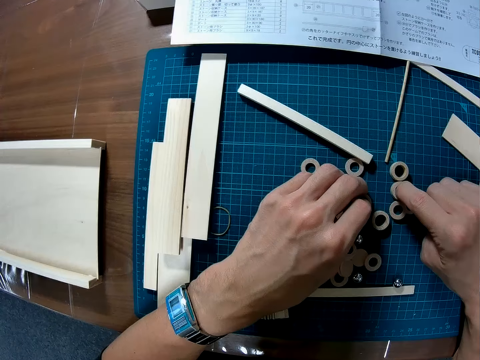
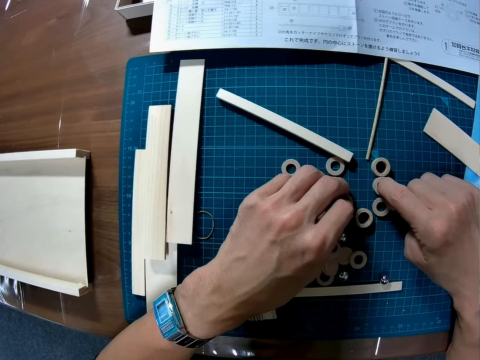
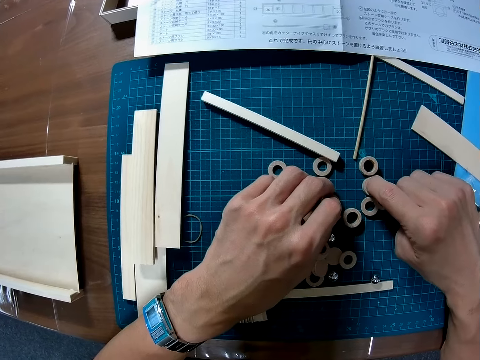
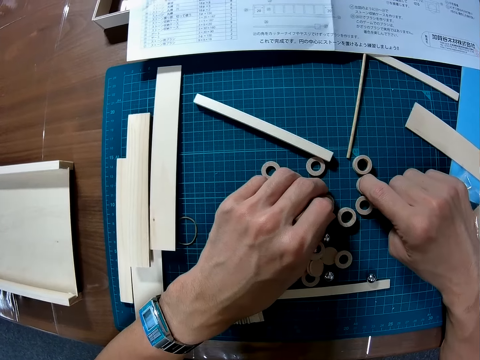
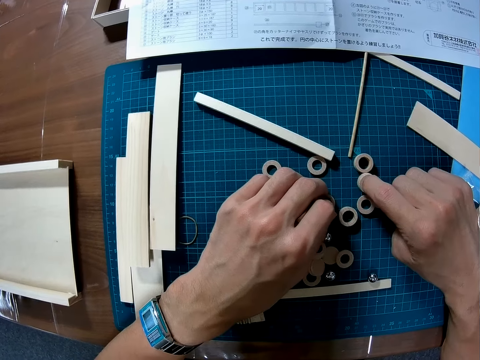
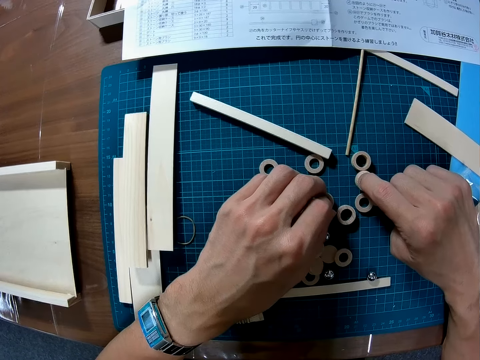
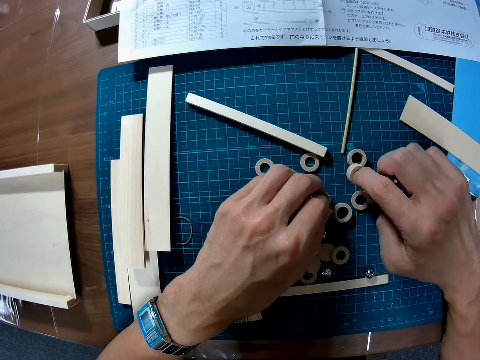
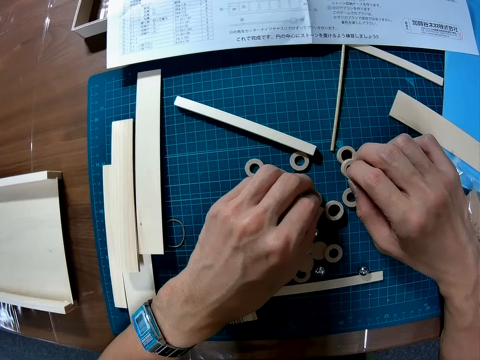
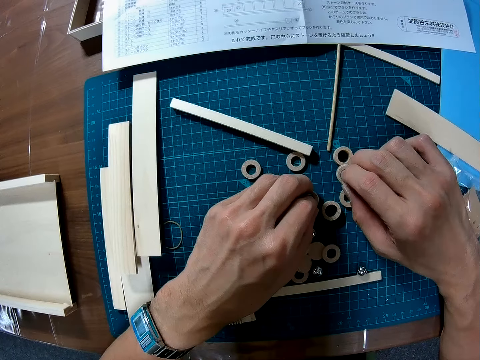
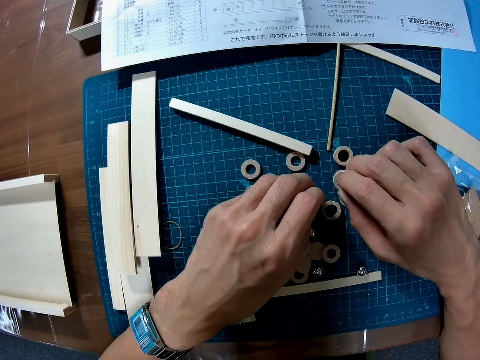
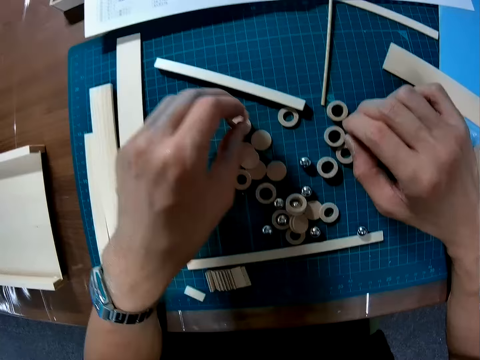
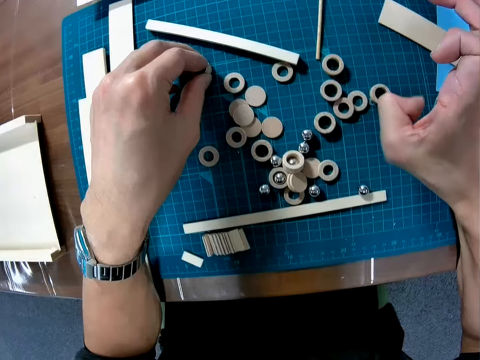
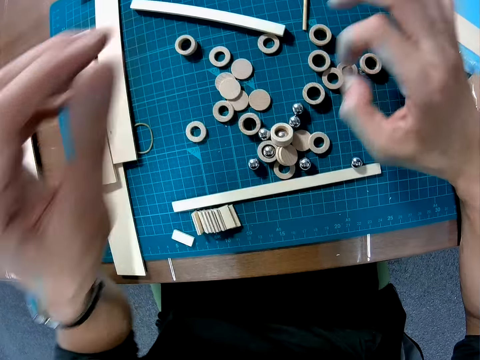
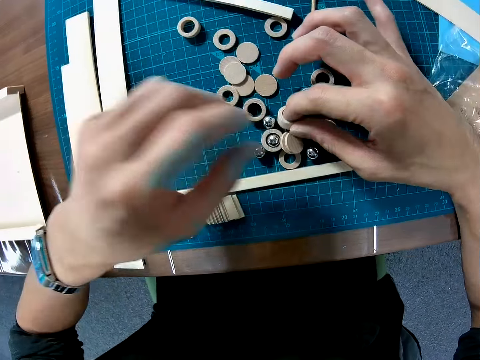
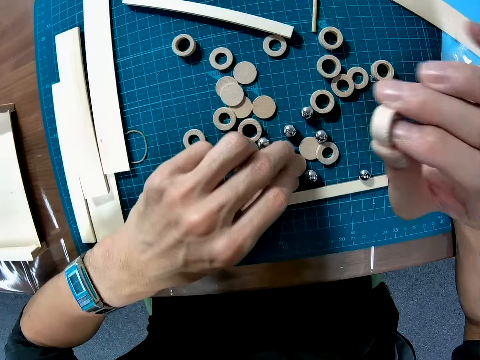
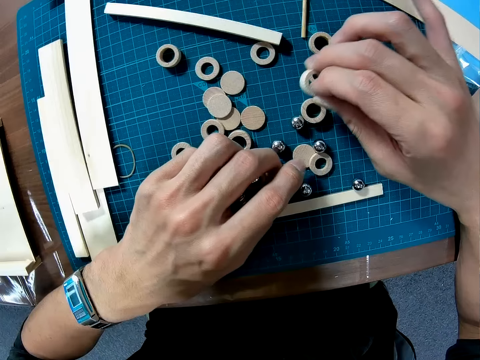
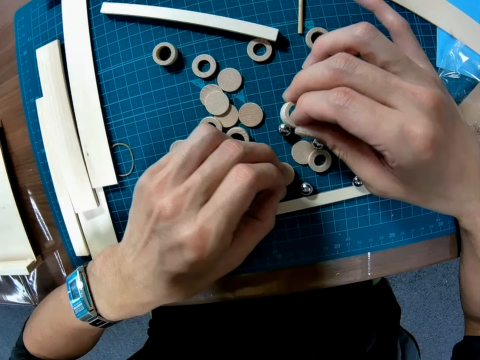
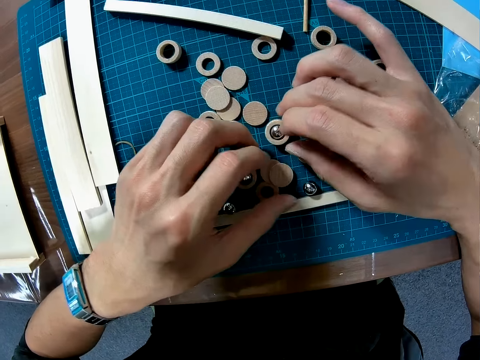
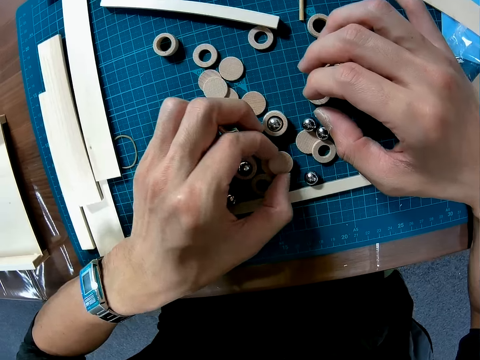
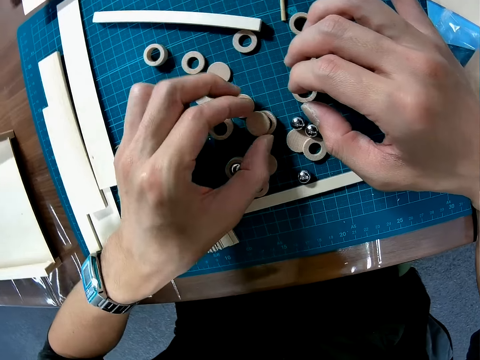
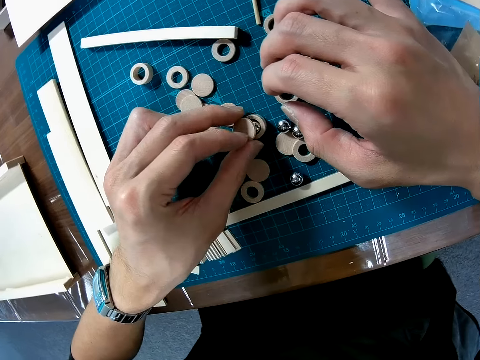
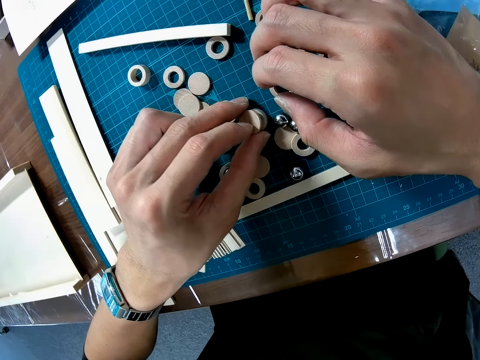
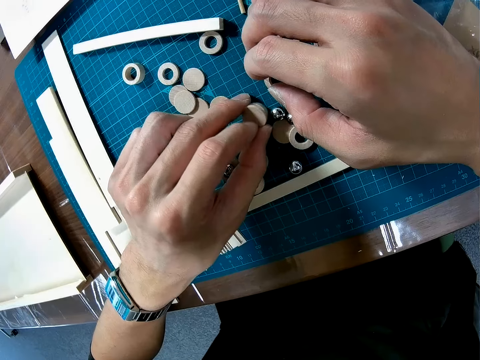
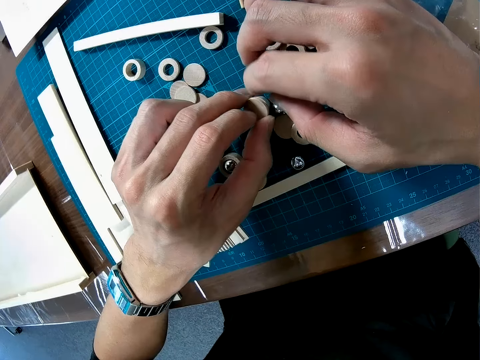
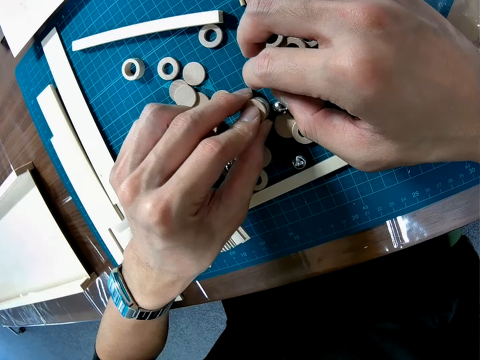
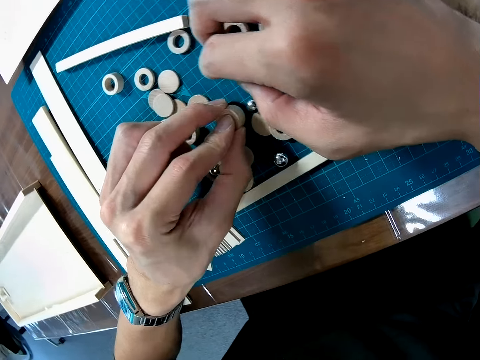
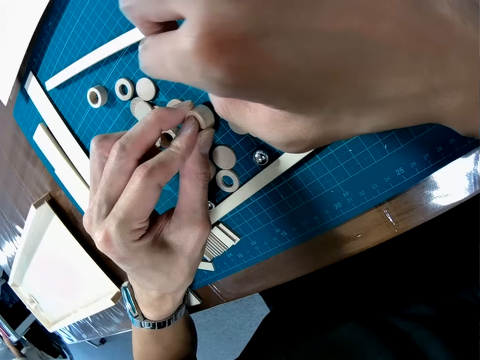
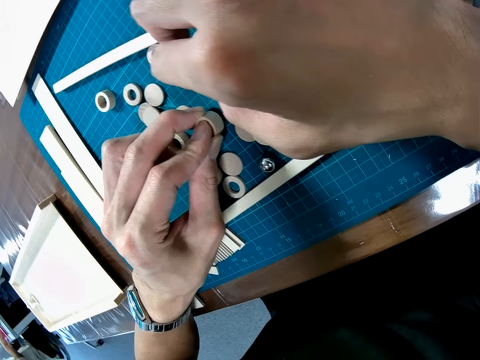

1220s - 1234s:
The camera wearer picks a piece of wood or modeling piece on the table with his right hand. He puts the modeling piece on the cutting mat with his right hand. He places a piece of wood on the piece of wood with his left hand. He joins the modeling pieces.

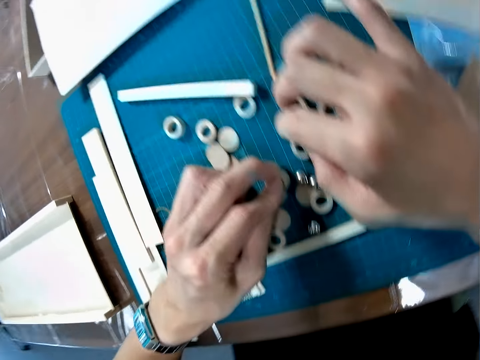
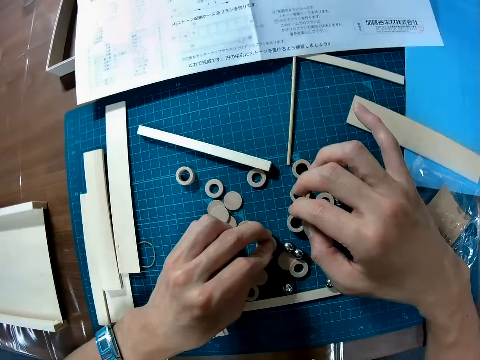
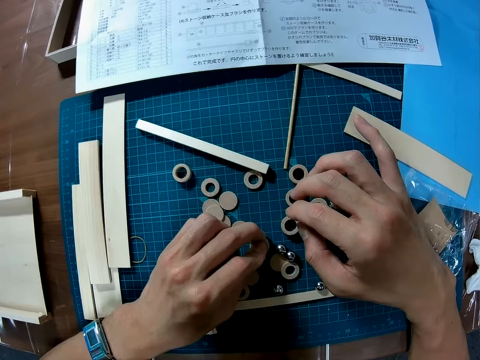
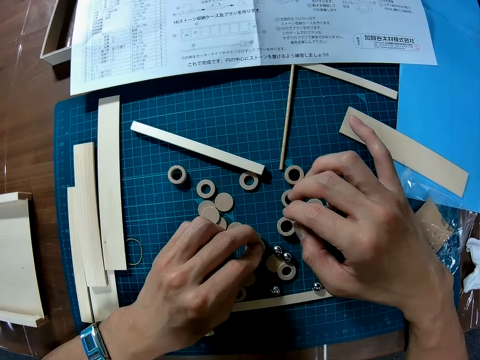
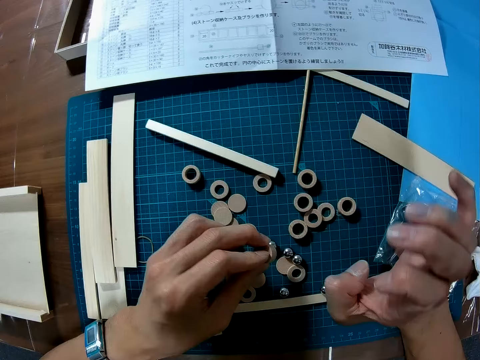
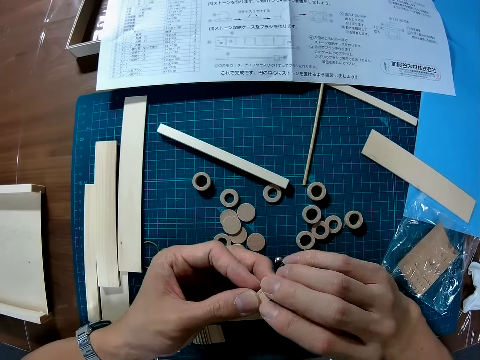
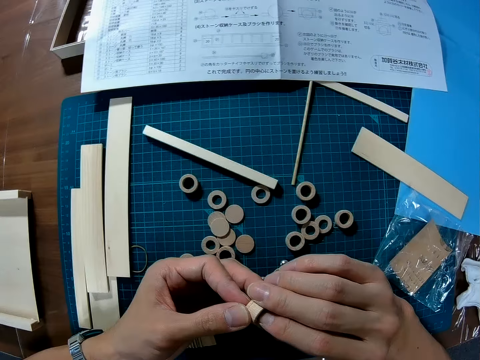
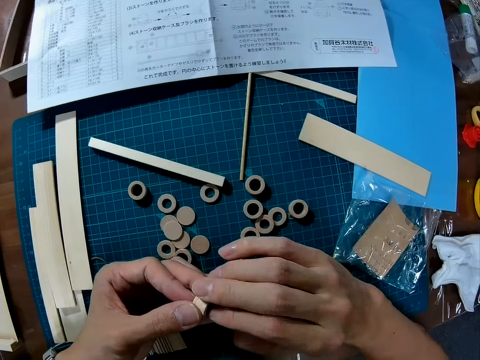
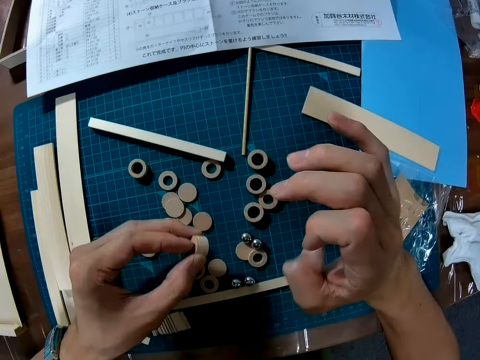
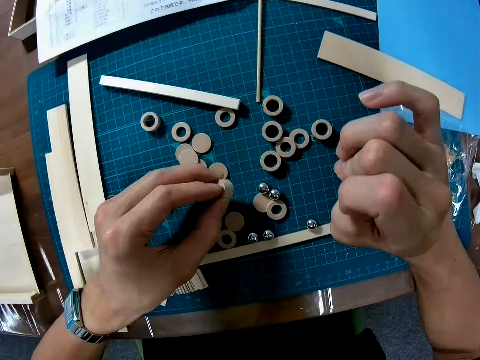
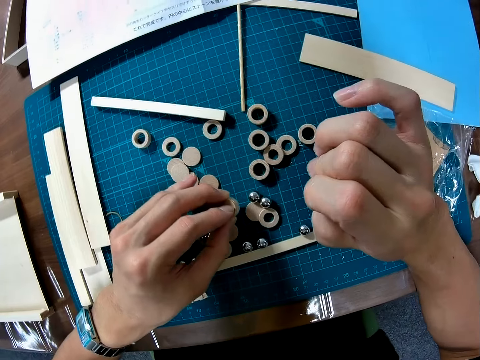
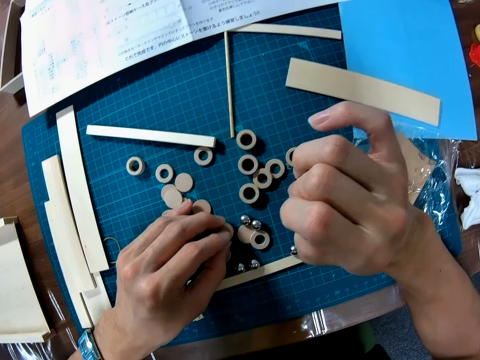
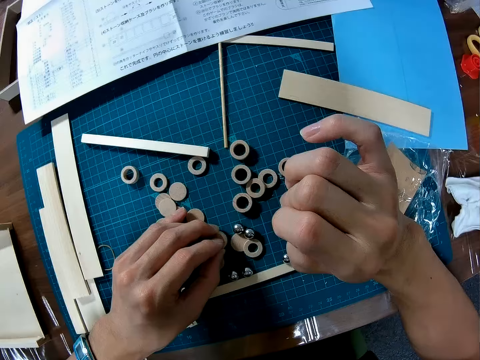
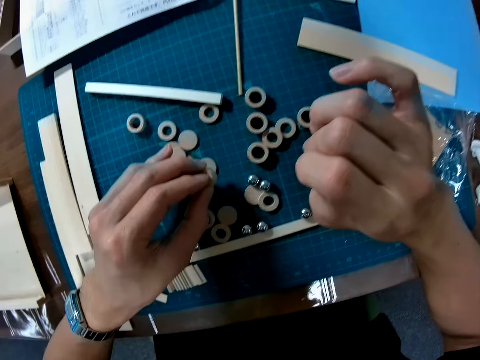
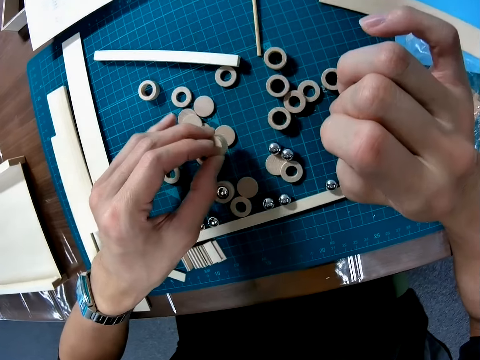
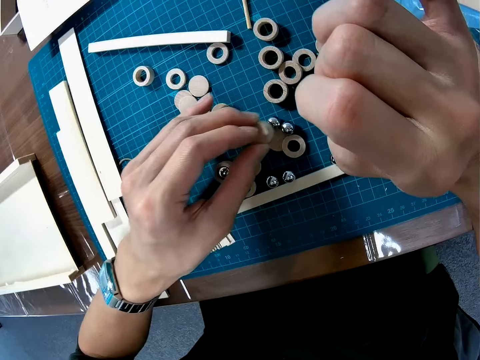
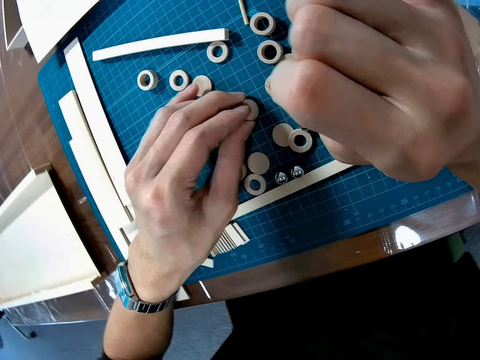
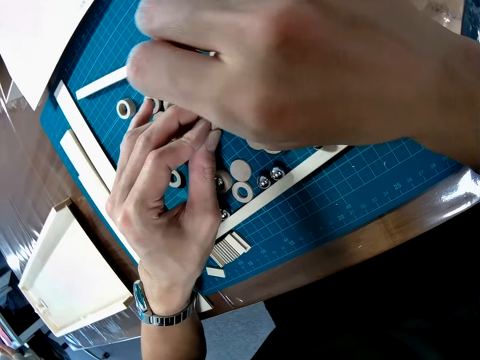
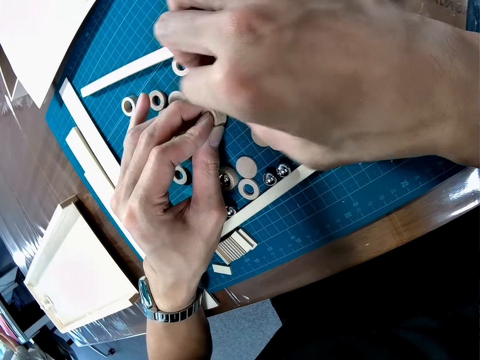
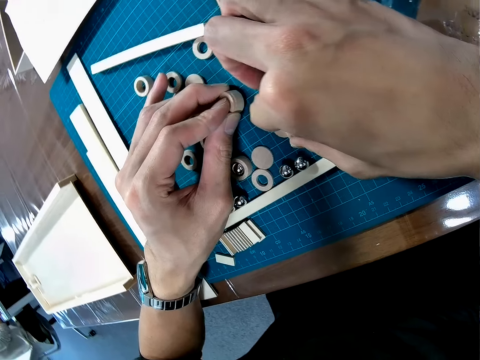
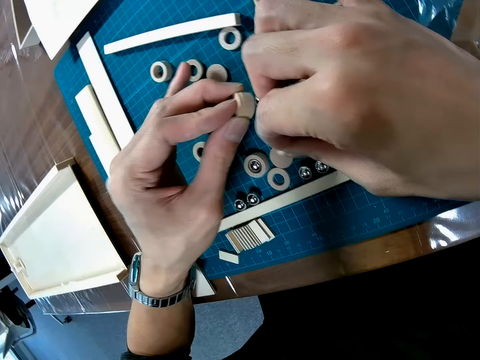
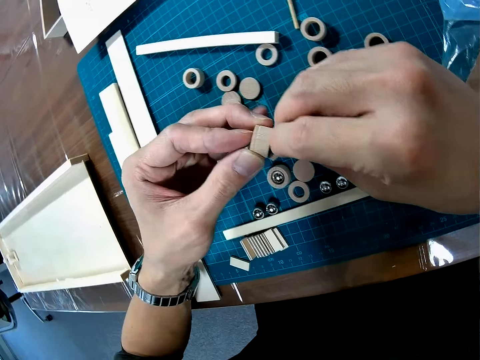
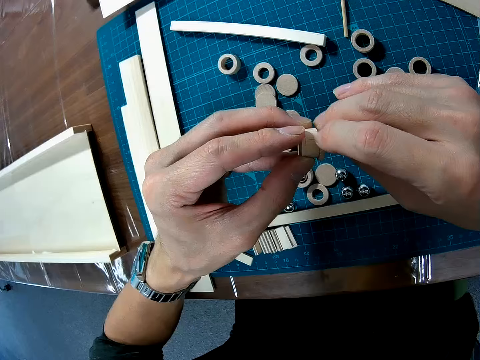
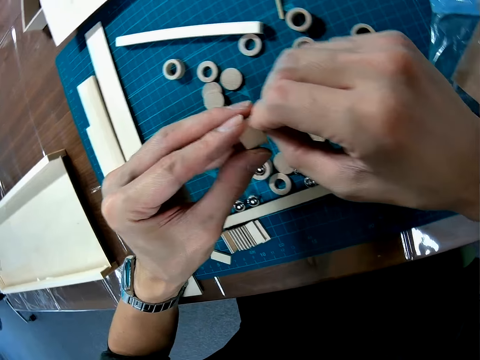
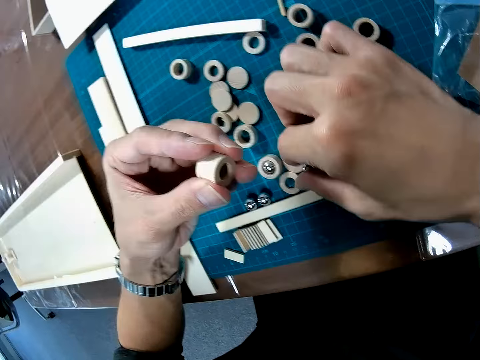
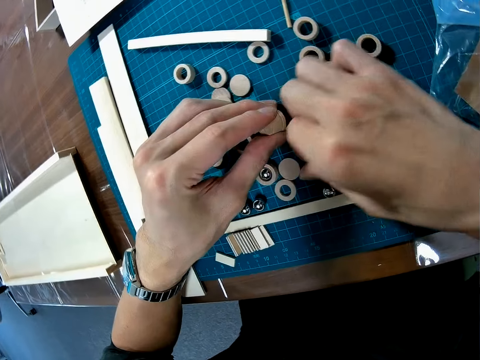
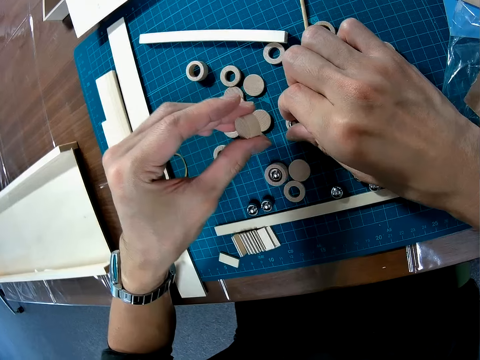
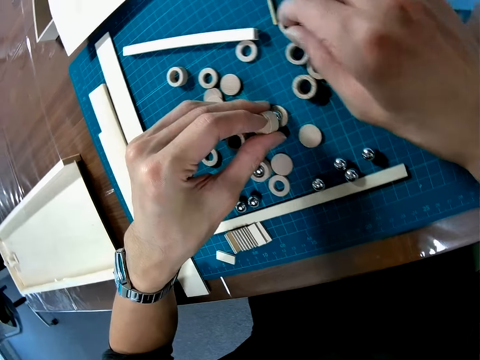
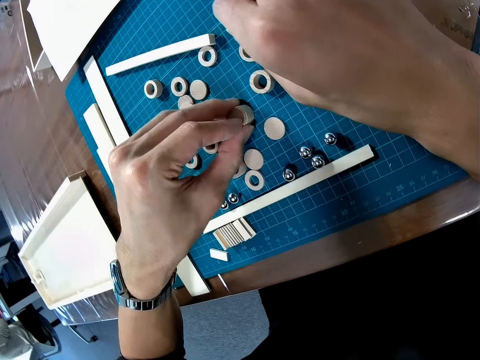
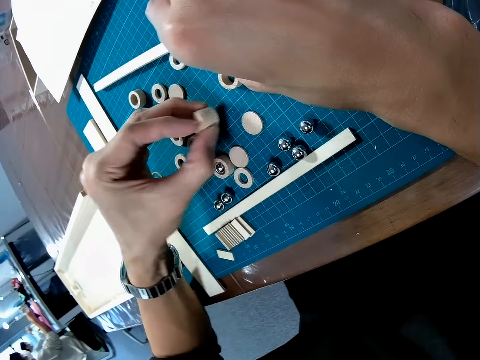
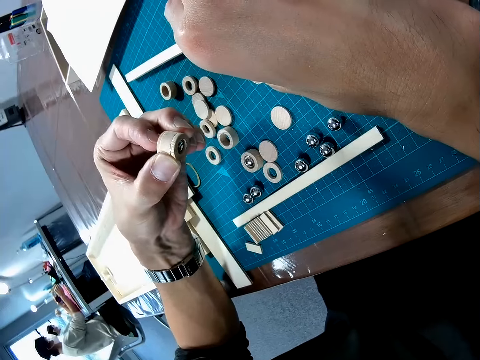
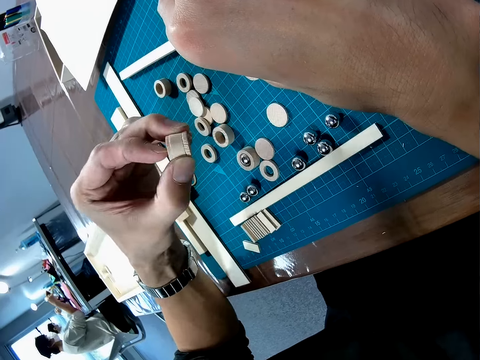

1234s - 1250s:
The camera wearer picks the piece of wood or modeling pieces on the table. He holds the modeling pieces with both hands. He pulls his hand off the modeling pieces. He puts the modeling pieces on the cutting mat. He picks a piece of wood on the table. He puts the piece of wood on the other piece of wood in his hand. He joins the modeling pieces. He puts a metal ball in the piece of wood on the table. He picks a modeling piece. He puts another piece of wood on the piece of wood on the table. He picks the piece of wood on the table.
